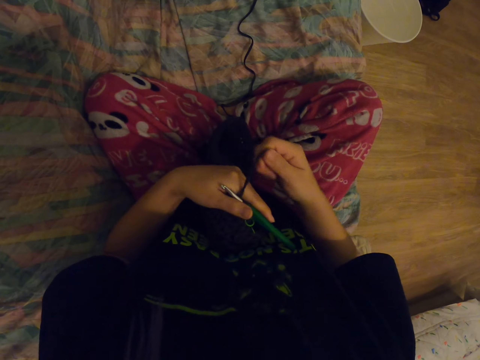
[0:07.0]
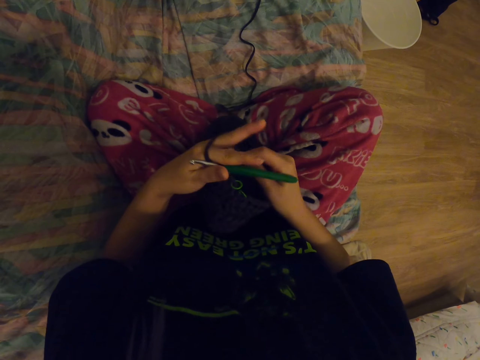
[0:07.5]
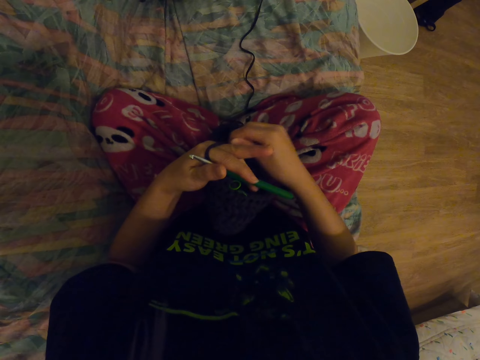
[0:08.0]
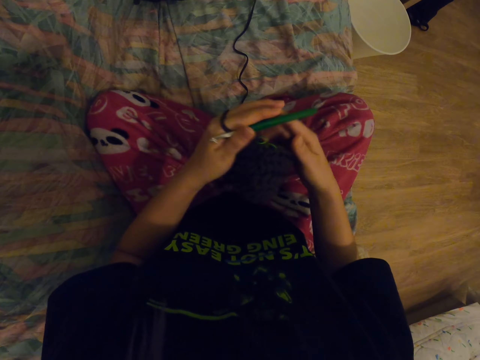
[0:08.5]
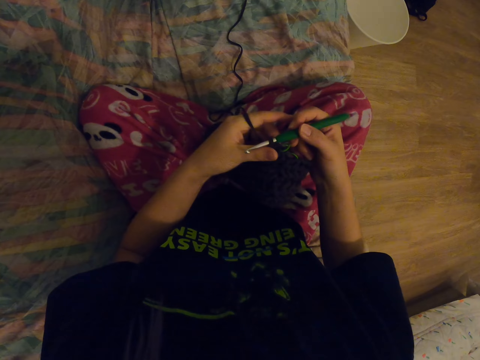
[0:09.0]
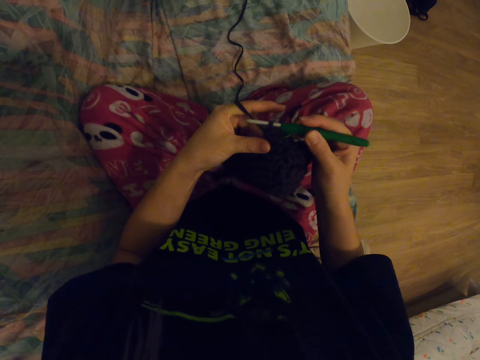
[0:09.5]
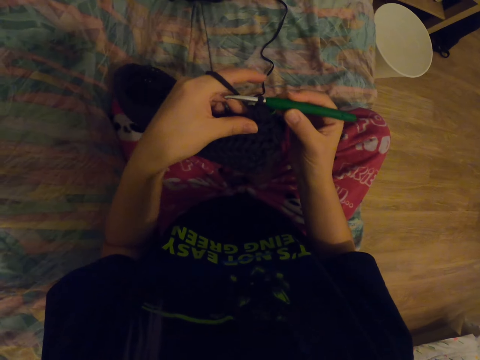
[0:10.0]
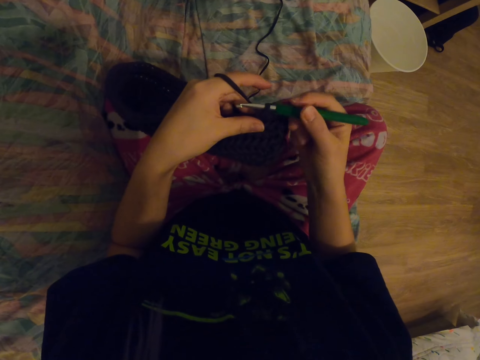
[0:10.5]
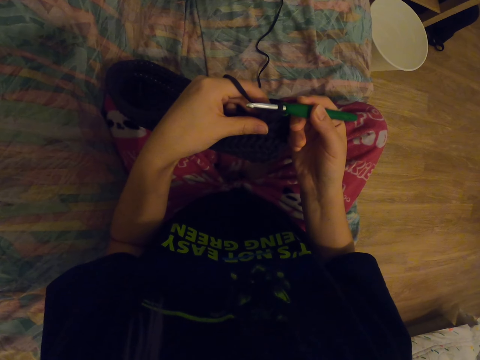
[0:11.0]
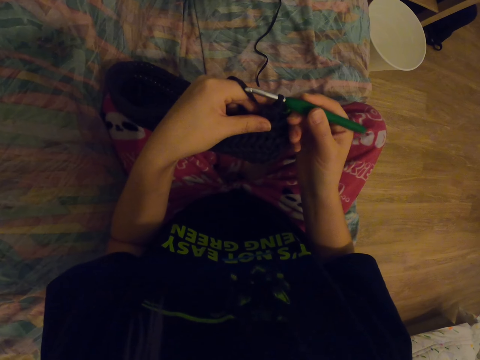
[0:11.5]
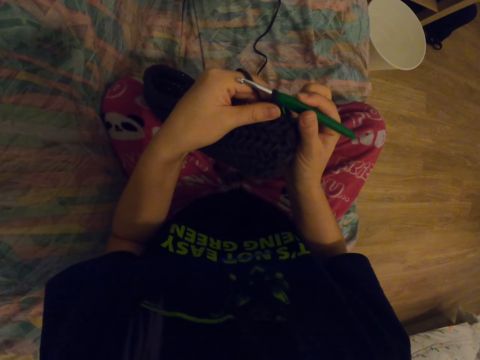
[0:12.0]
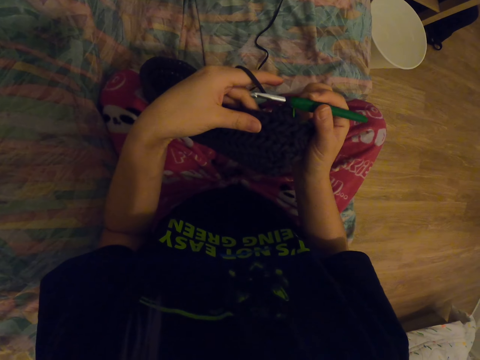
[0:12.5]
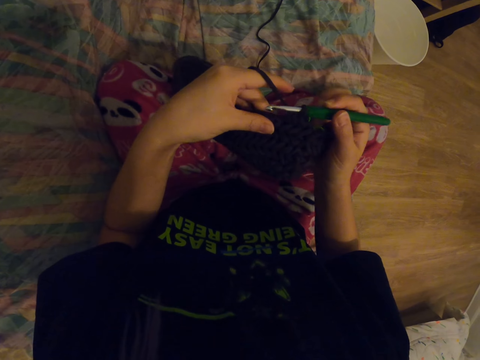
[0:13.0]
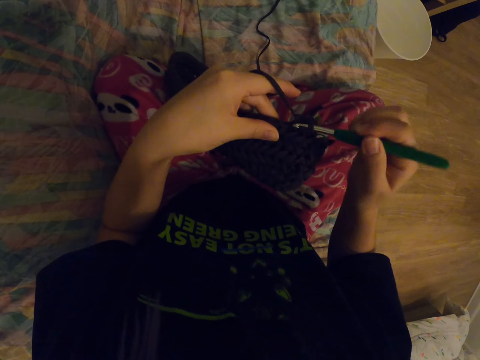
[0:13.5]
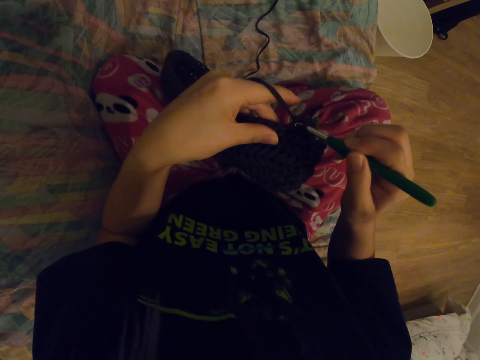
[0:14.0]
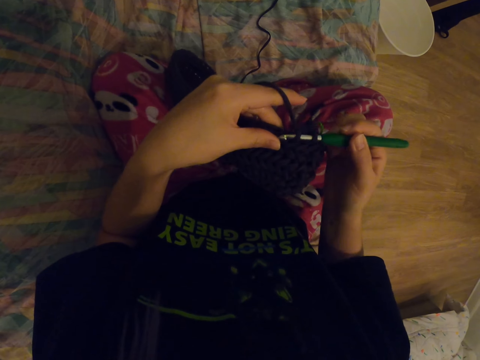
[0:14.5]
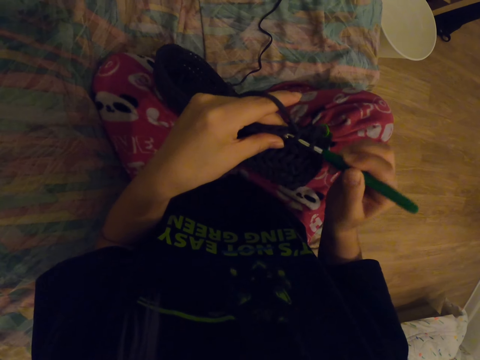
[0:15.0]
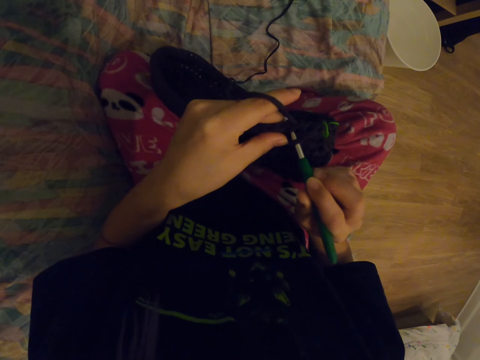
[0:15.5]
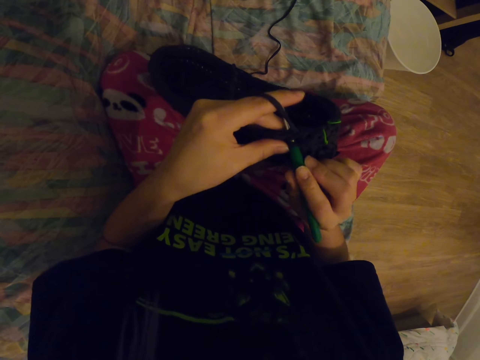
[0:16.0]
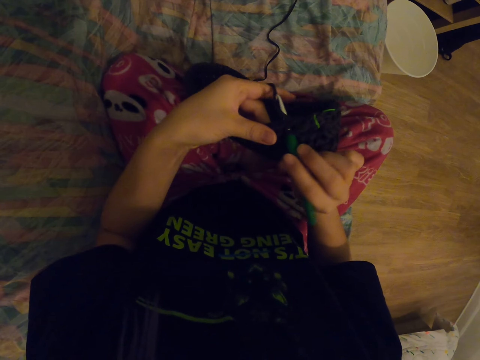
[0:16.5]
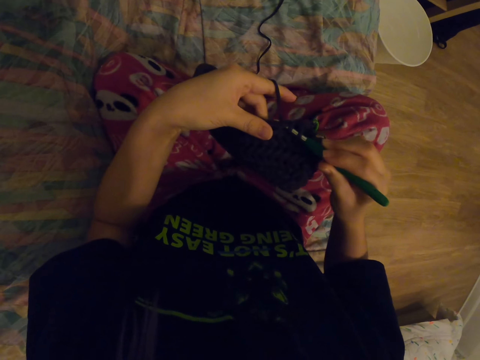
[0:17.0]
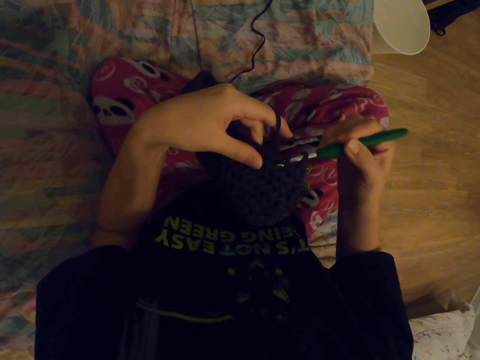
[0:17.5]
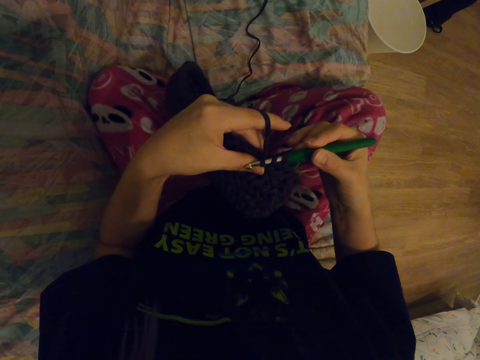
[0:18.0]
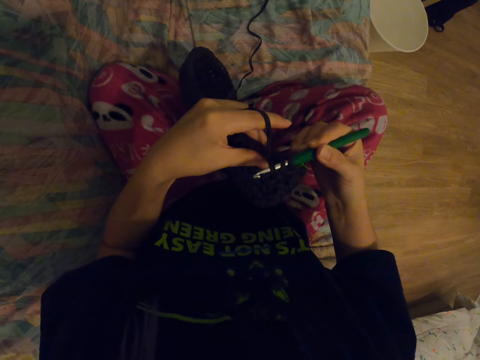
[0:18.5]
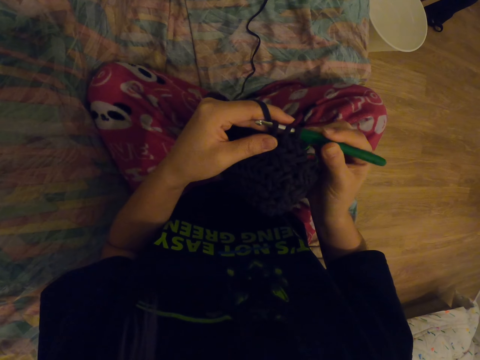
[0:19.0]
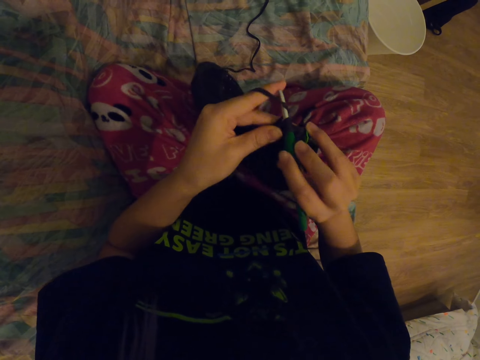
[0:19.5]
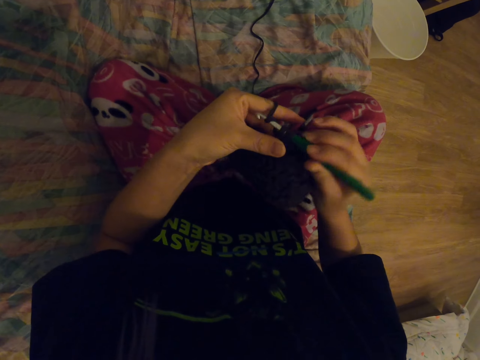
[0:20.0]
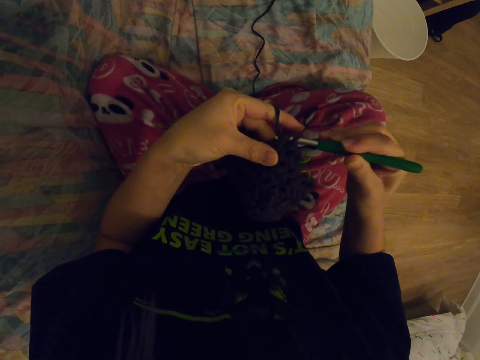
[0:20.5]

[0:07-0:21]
The camera wearer ties threads in hand. They crochet. They sew.

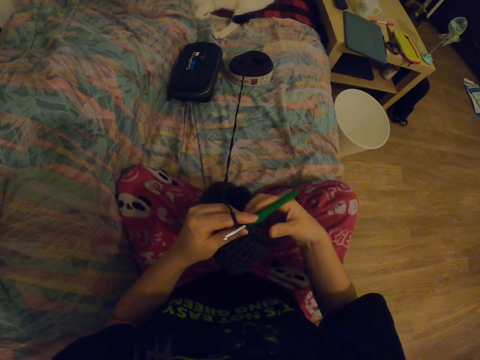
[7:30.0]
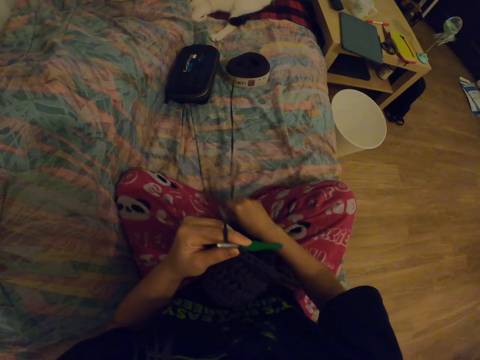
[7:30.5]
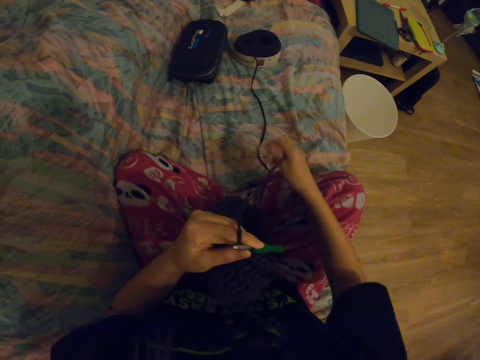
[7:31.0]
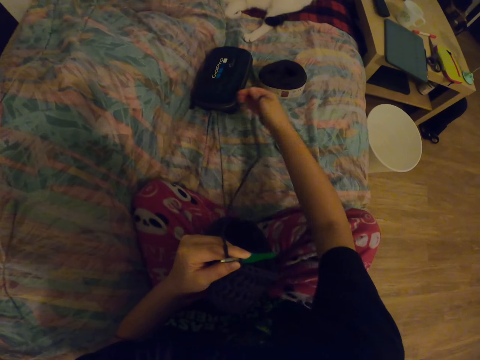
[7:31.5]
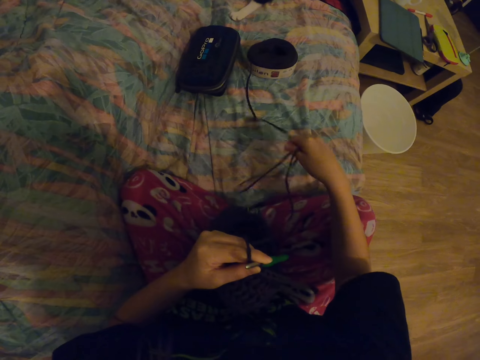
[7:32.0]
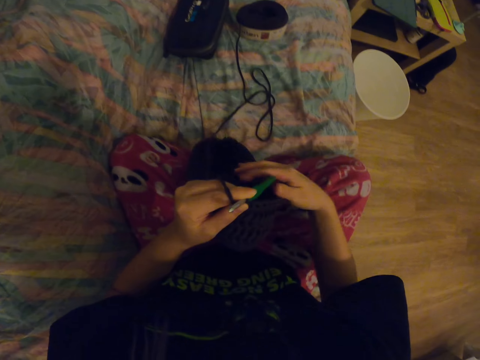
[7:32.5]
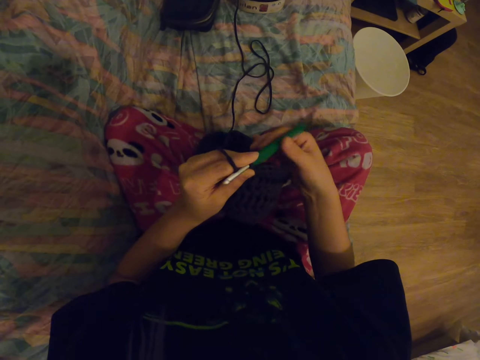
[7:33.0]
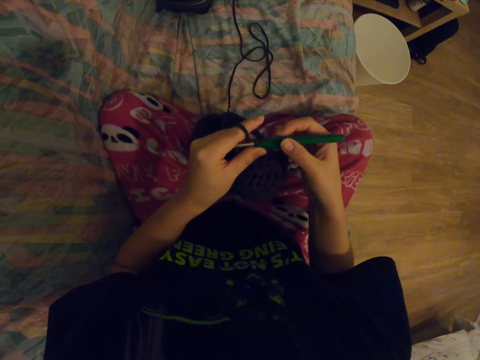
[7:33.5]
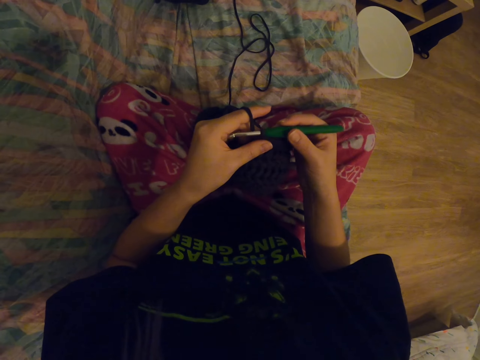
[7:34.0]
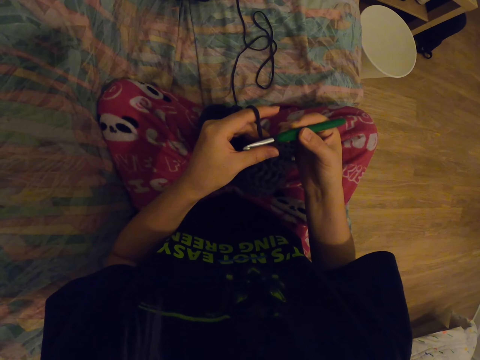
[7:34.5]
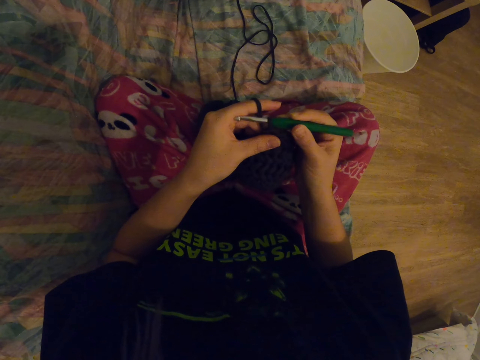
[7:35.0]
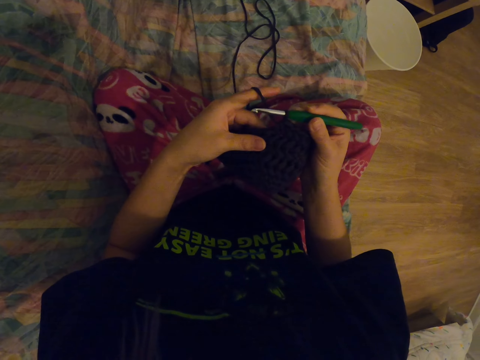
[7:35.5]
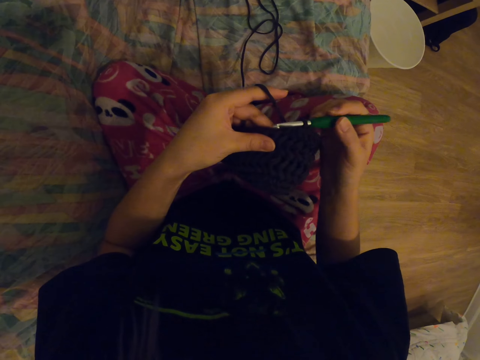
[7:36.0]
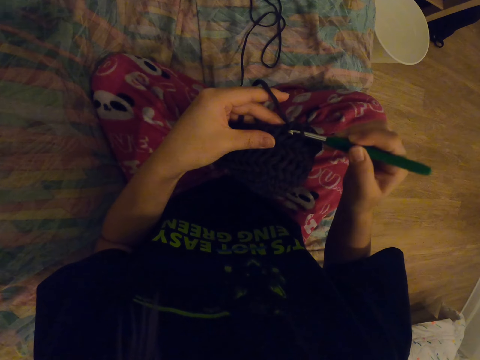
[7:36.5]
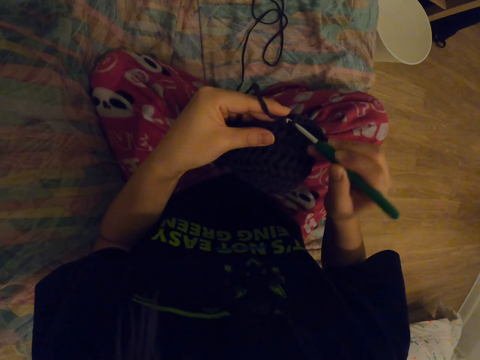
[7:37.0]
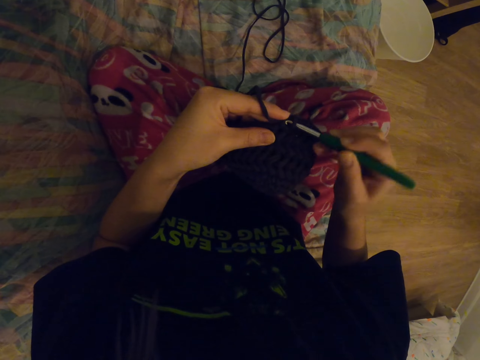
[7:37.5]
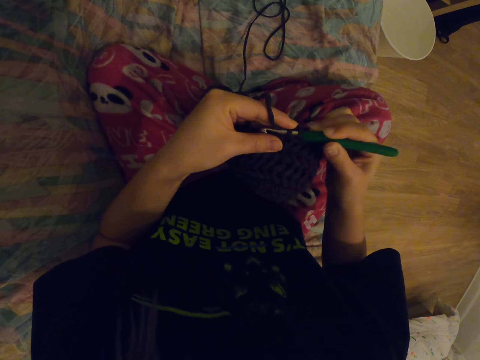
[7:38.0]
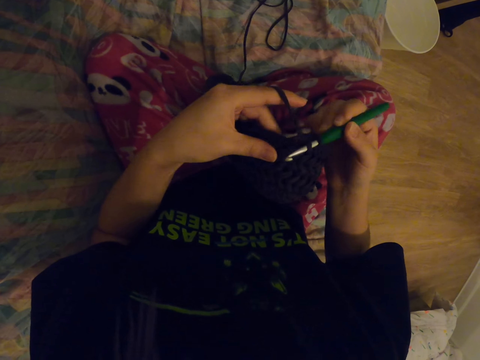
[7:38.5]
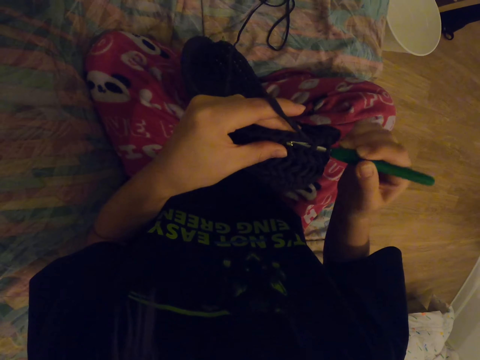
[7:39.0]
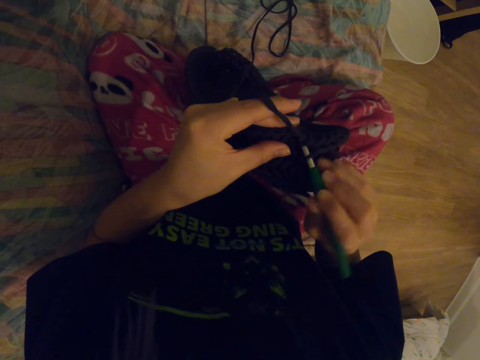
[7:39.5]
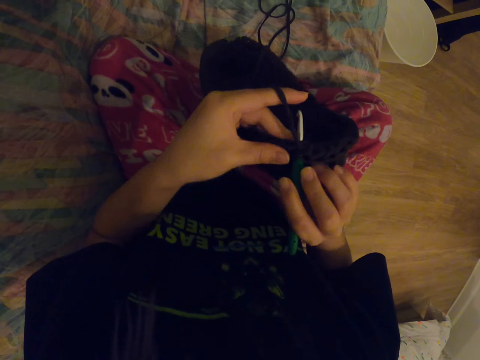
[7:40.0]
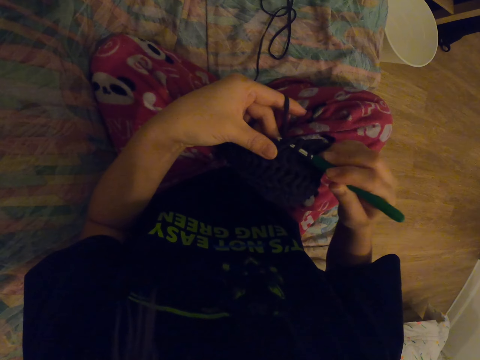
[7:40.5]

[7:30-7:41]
The camera wearer pulls over more wool. They sew.

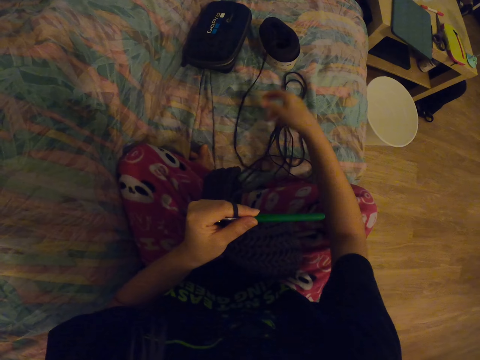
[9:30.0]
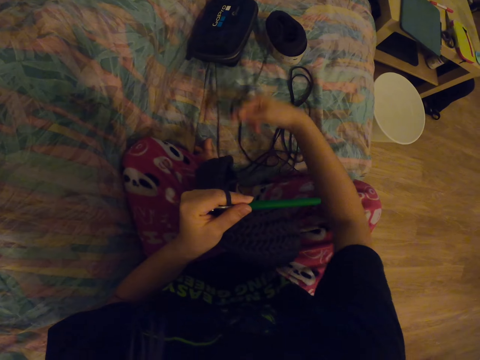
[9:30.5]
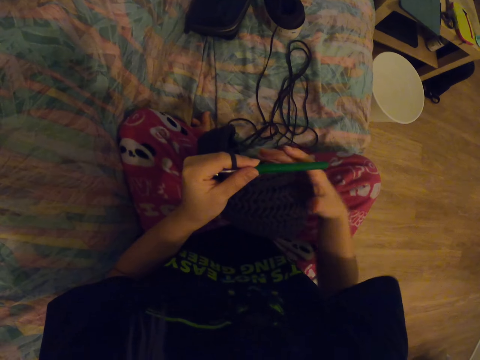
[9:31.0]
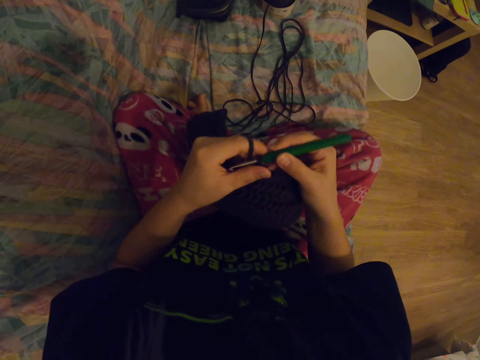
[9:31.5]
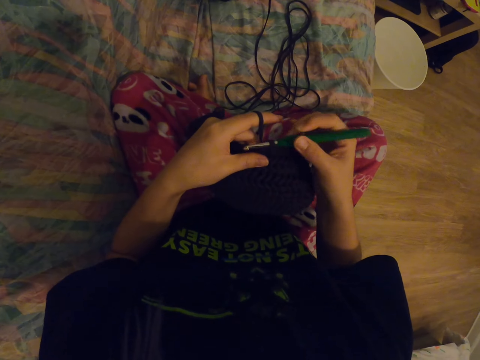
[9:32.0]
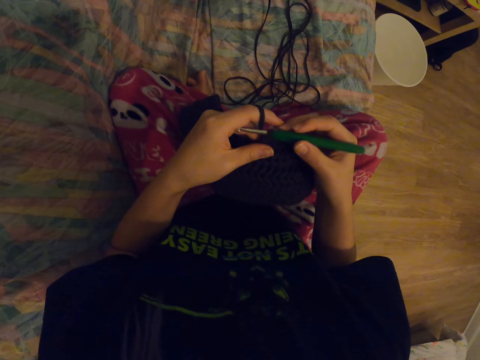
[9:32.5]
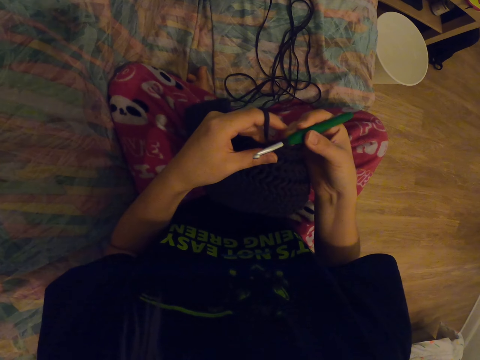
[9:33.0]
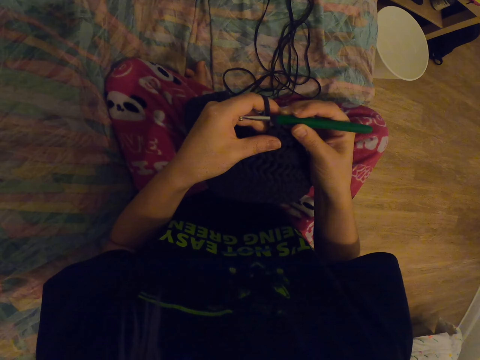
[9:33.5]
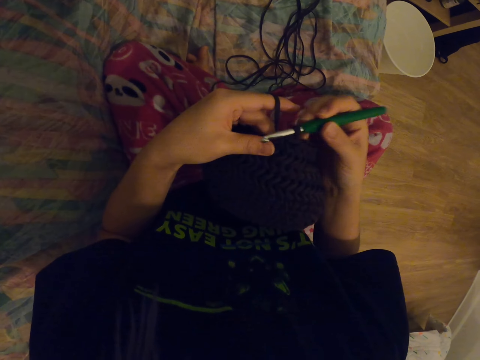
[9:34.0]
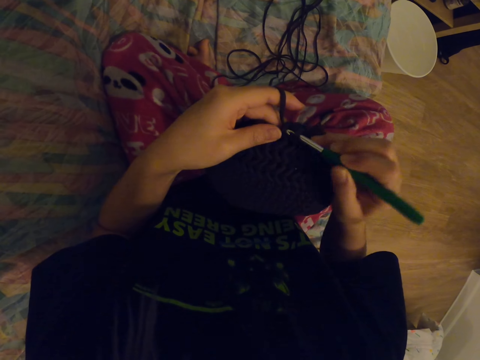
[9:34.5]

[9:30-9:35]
The camera wearer starts to crochet.
